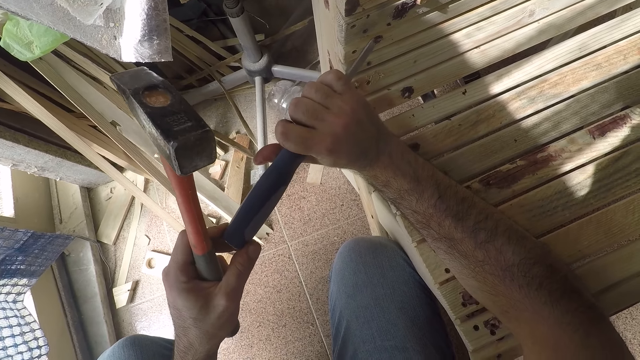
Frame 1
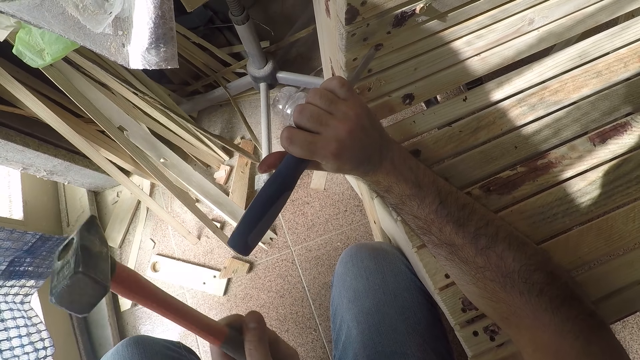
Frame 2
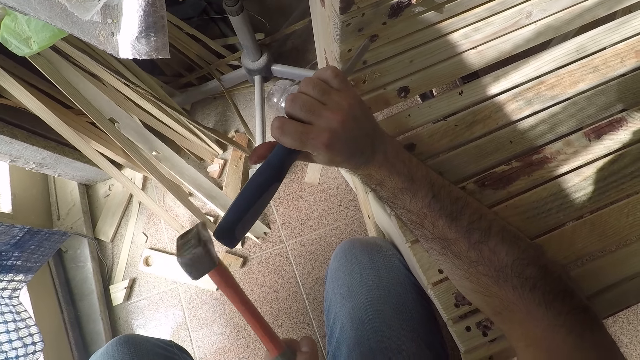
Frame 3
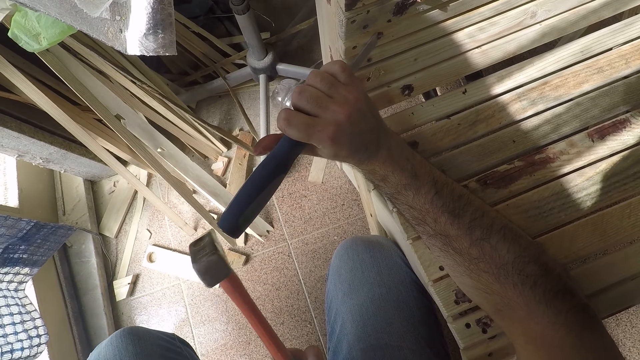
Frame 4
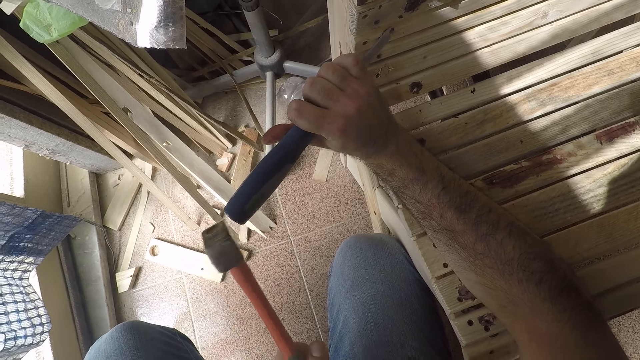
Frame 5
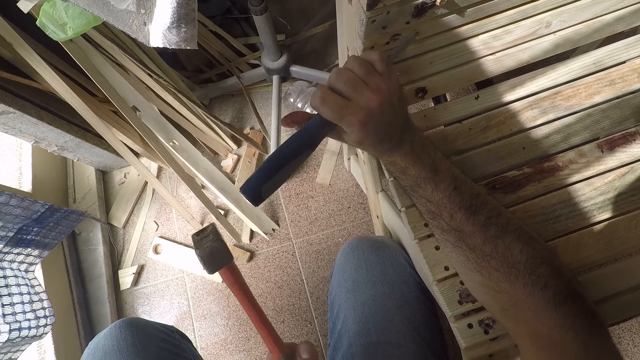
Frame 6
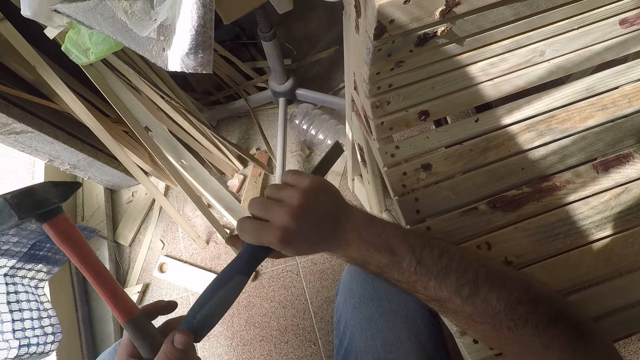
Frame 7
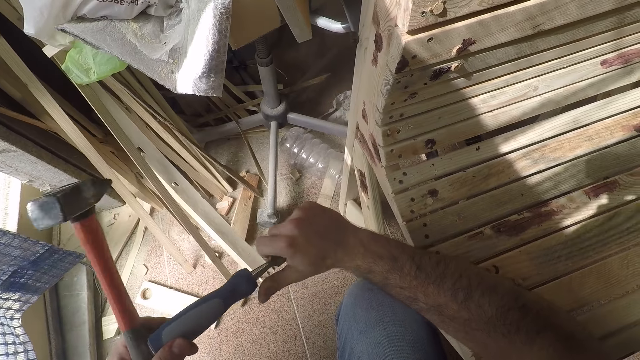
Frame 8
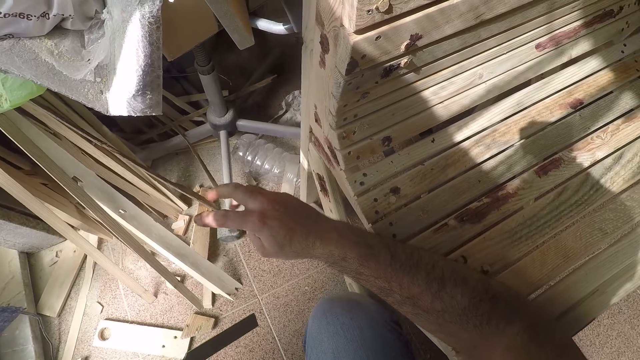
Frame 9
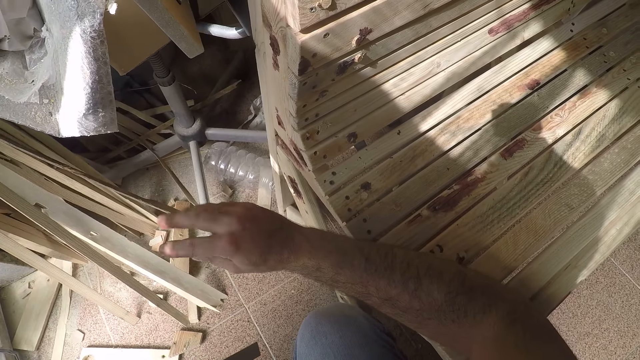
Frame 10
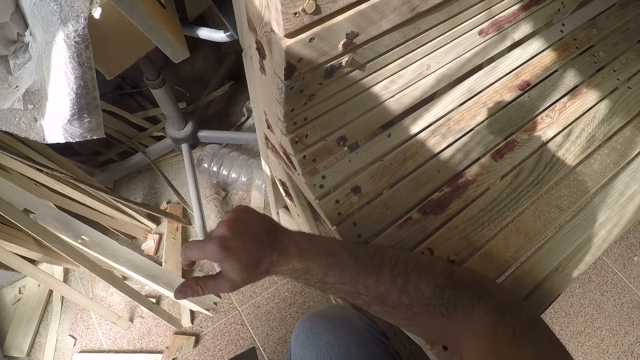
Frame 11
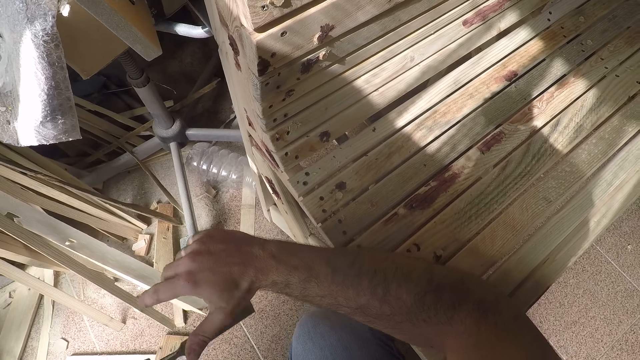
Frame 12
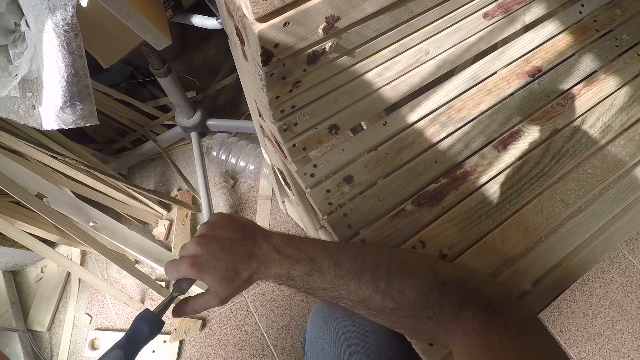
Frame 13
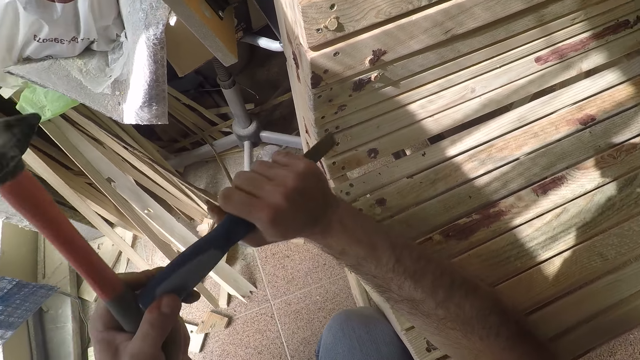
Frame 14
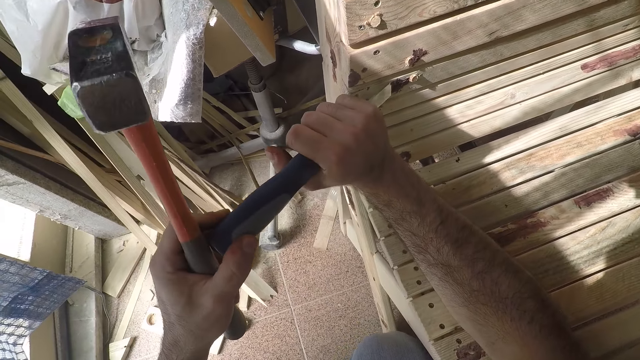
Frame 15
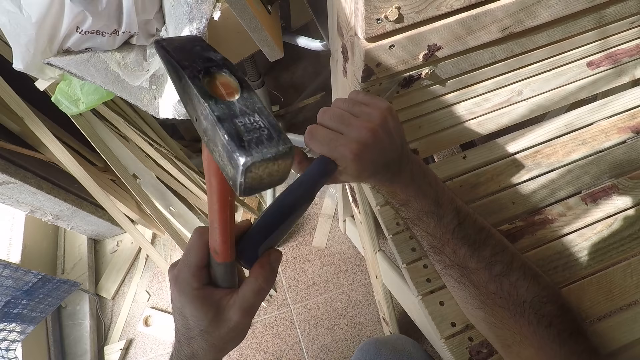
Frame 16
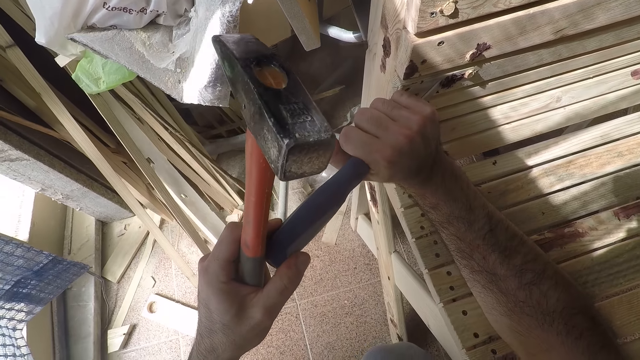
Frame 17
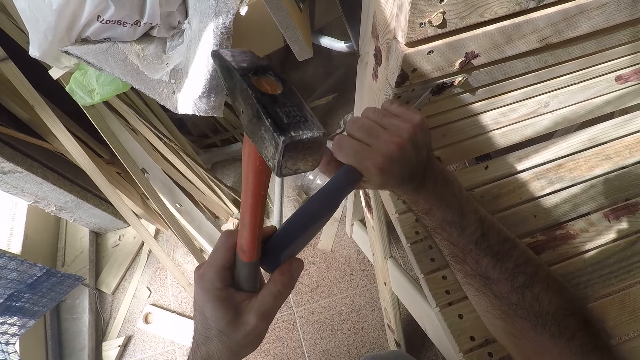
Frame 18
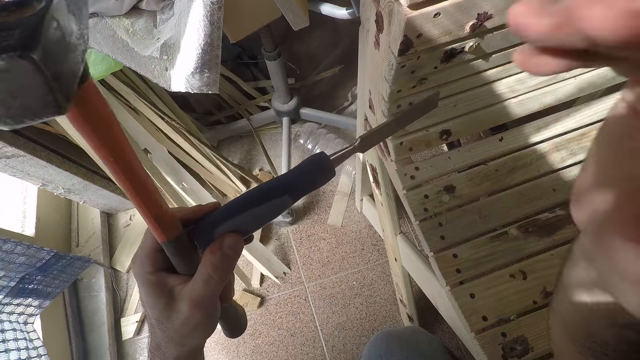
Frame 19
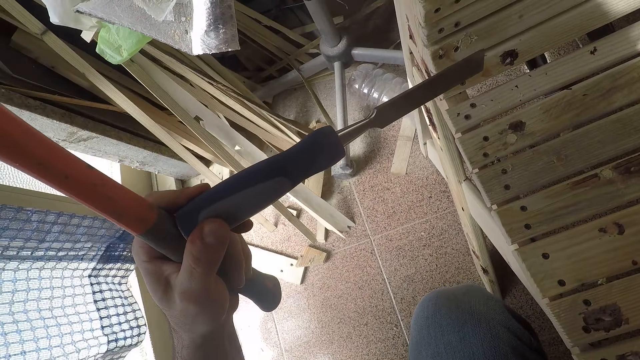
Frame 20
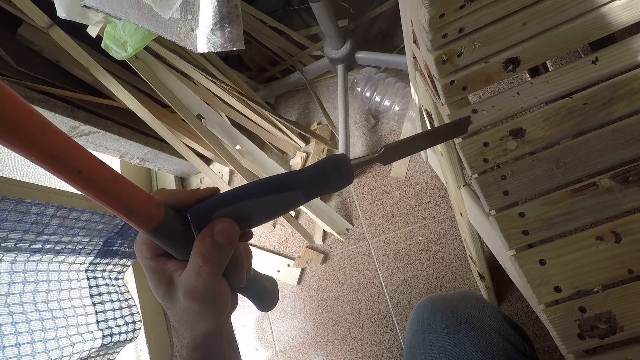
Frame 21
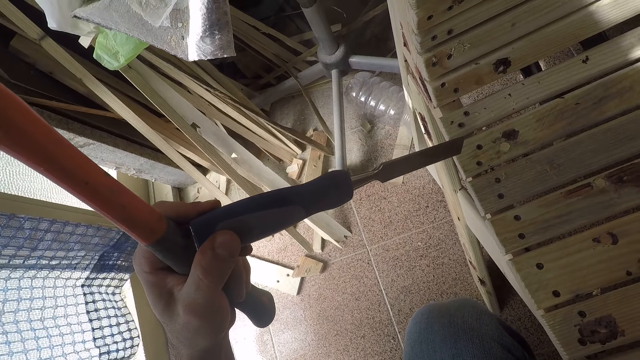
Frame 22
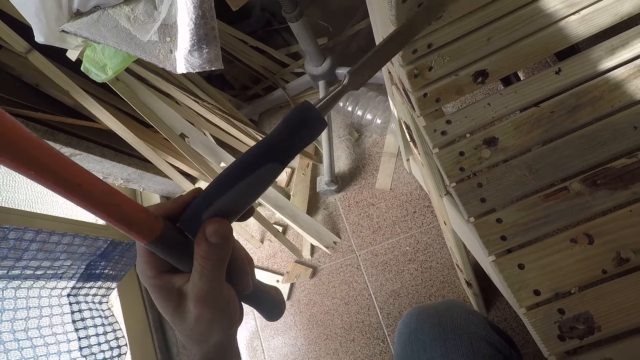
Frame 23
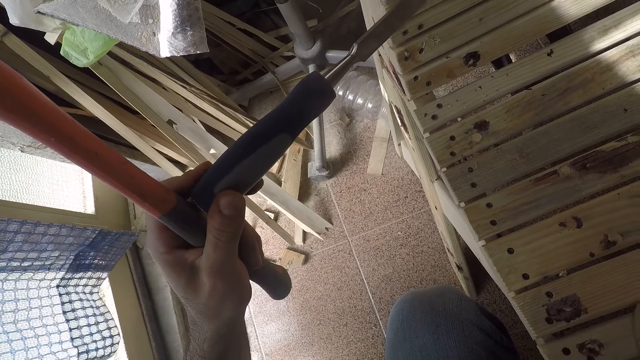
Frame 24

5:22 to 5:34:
The camera wearer hits the chisel handle with a sledge hammer in his left hand to cut the wooden furniture. He passes the chisel to his left hand. He stops cutting the wooden furniture with the chisel. He rubs his right fingers together. He wipes the chisel with a hand. He places the edge of the chisel close to a paint stain on the wooden furniture with both hands. He holds the chisel with the hands. He removes his right hand from the edge of the chisel and moves the chisel in his left hand. He looks for something on the shelf.
